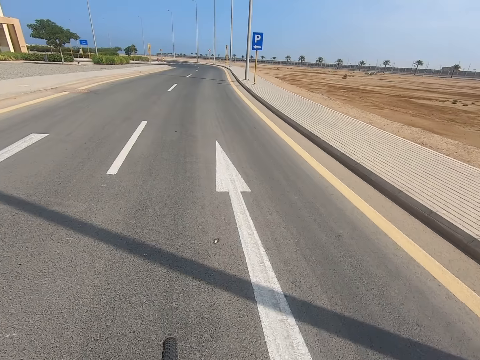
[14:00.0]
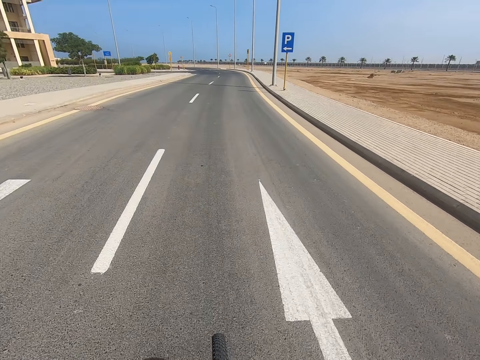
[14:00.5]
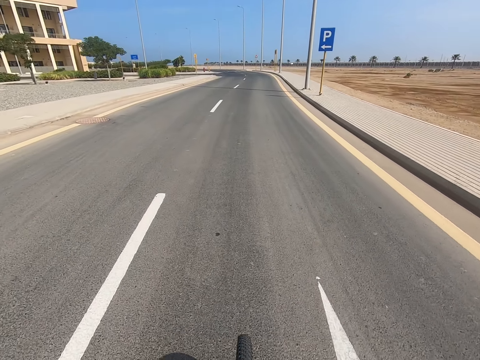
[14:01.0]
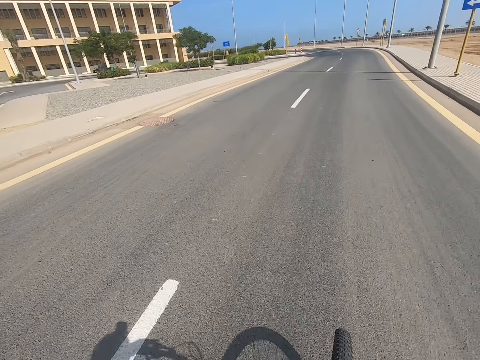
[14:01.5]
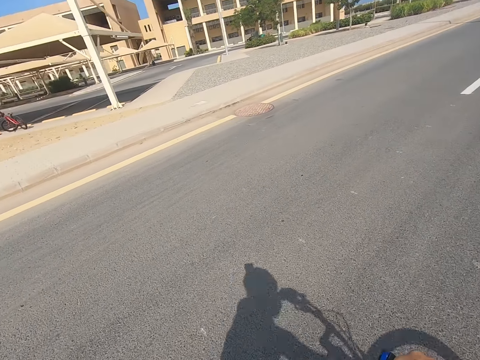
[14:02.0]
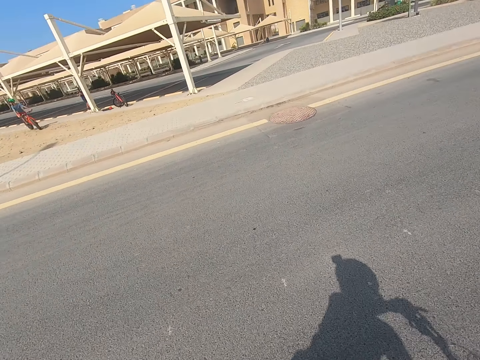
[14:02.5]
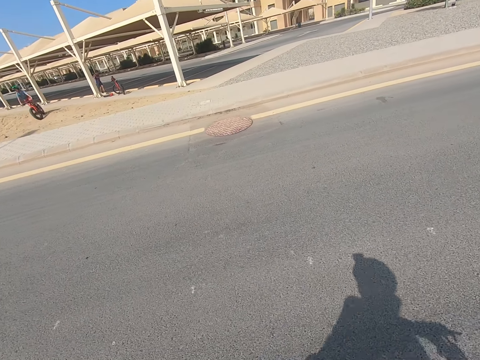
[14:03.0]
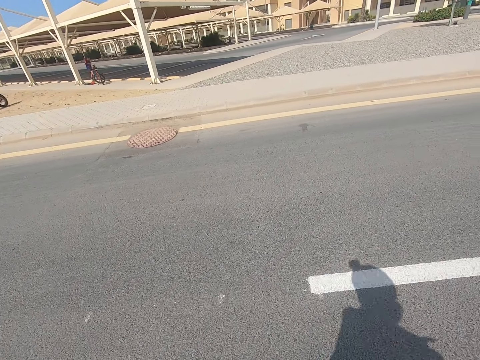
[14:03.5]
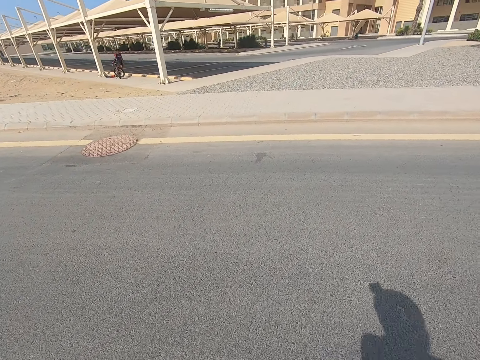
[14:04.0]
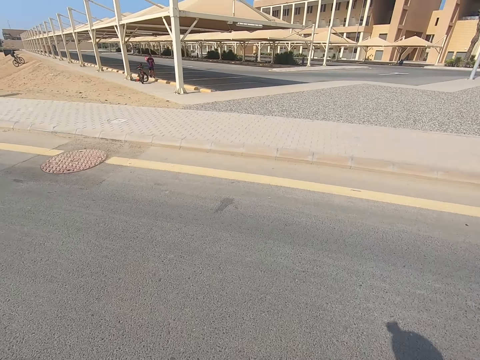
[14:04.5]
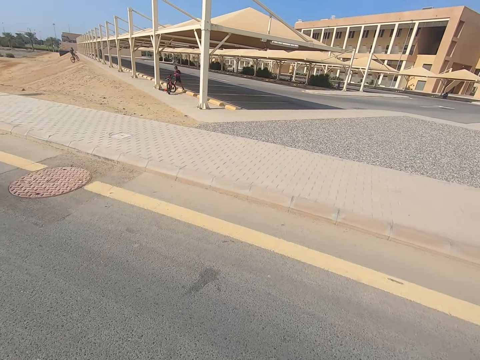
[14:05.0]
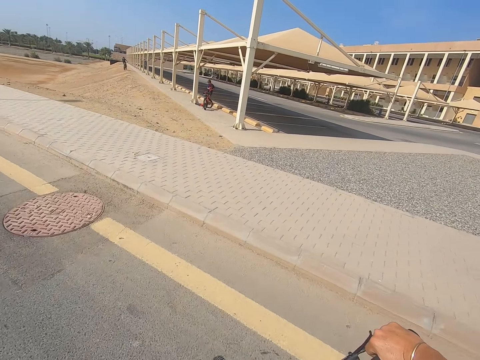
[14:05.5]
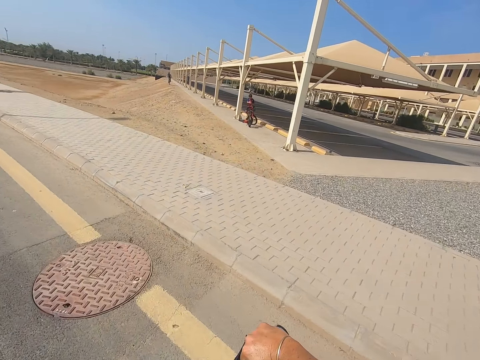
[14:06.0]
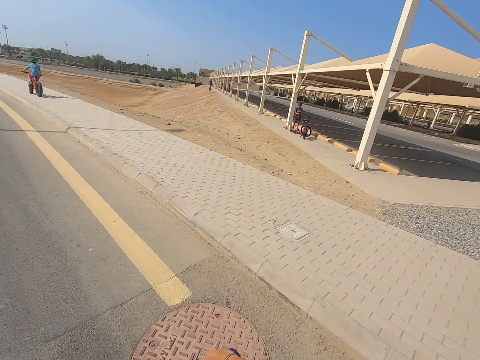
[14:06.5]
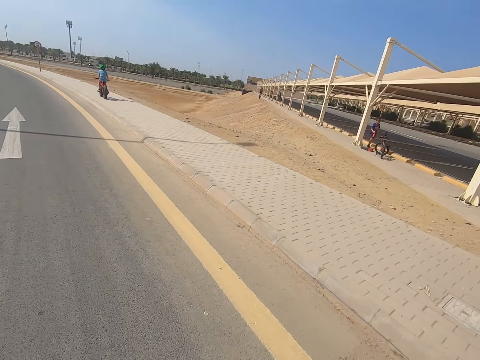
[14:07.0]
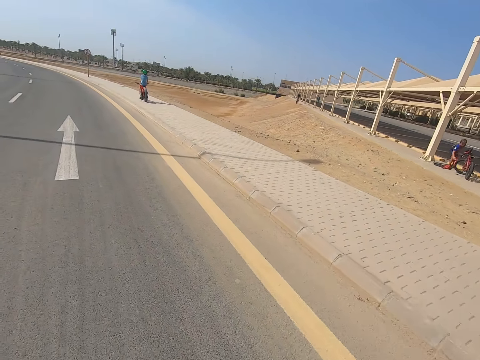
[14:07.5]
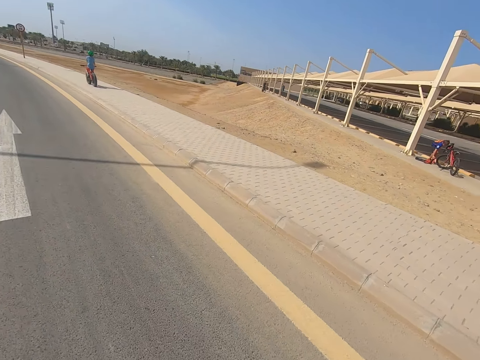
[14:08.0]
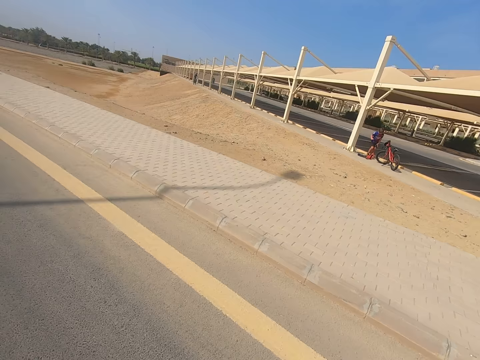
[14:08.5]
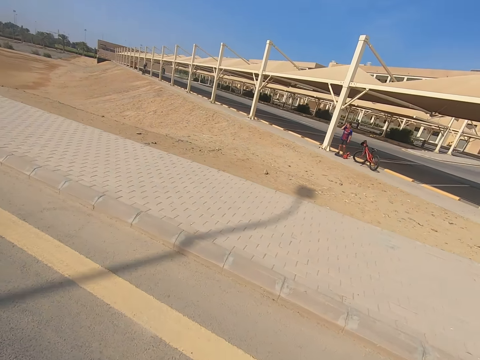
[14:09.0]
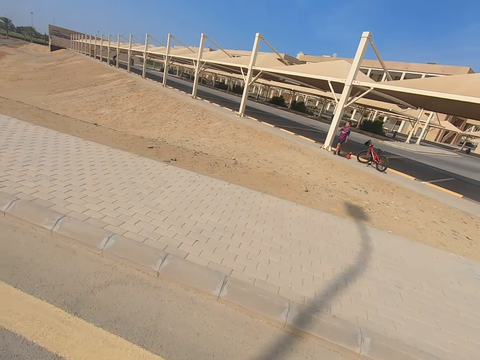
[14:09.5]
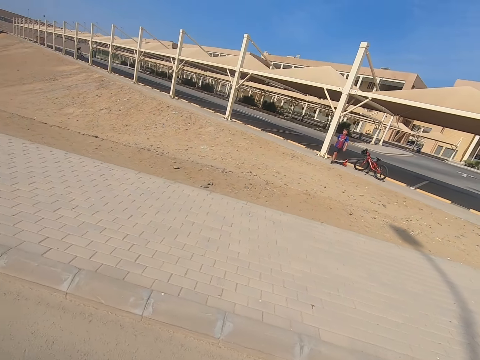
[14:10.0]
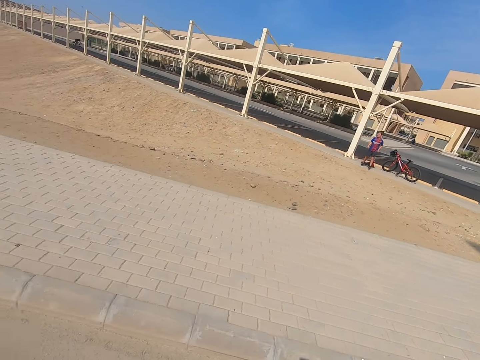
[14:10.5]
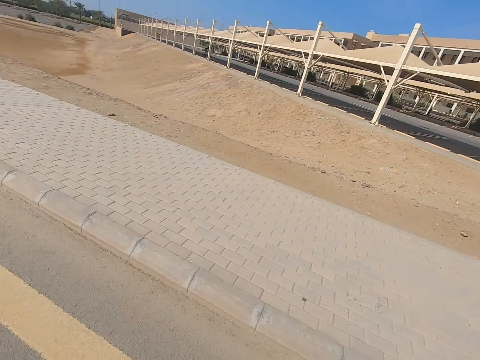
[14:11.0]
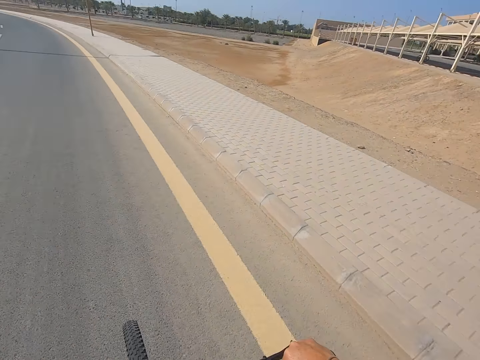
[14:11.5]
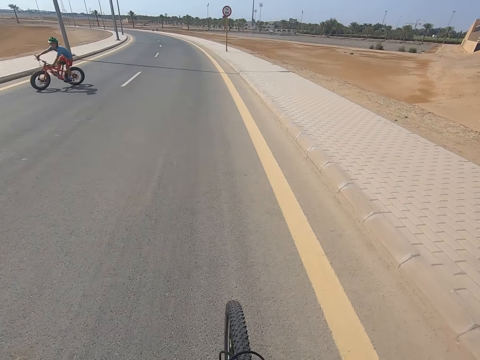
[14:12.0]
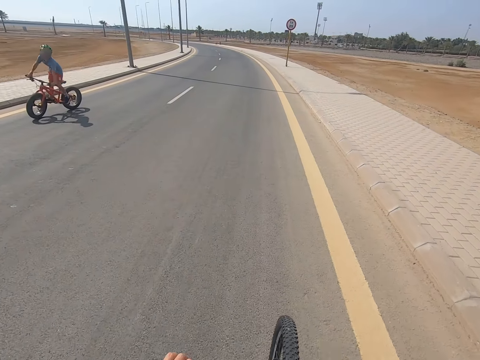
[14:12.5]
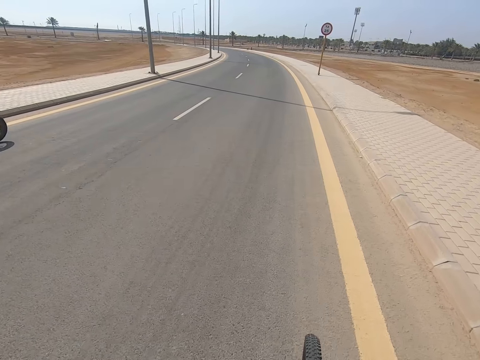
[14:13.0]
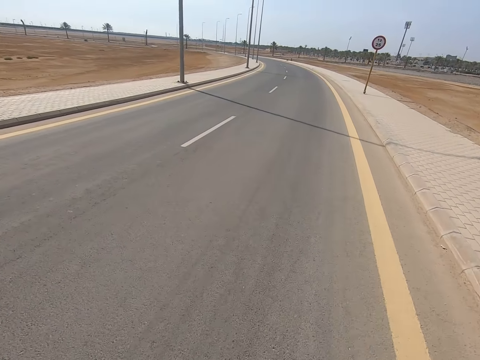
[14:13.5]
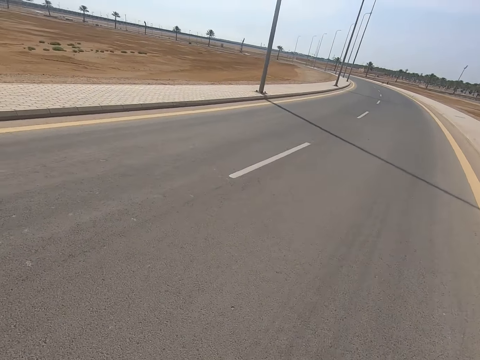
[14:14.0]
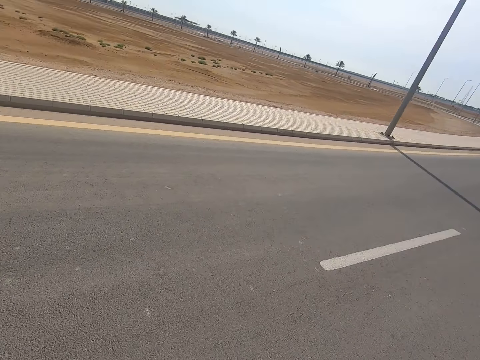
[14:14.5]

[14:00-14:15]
The camera wearer looks around. They look around again.

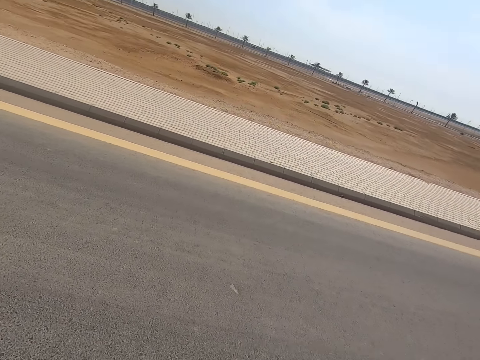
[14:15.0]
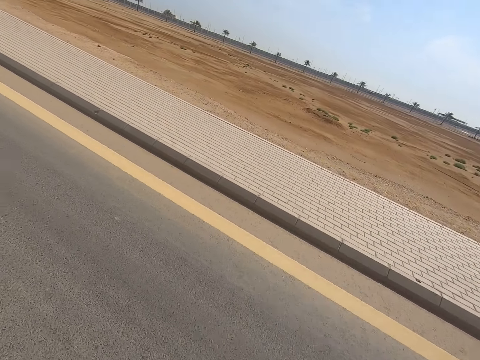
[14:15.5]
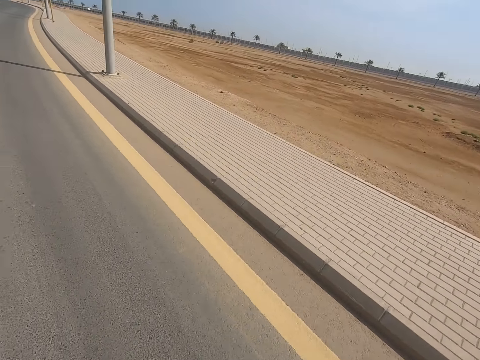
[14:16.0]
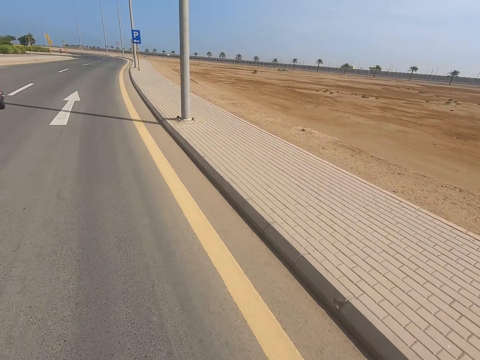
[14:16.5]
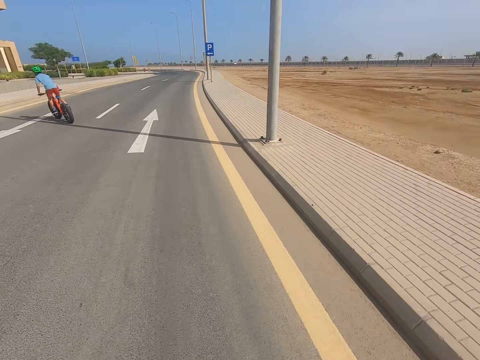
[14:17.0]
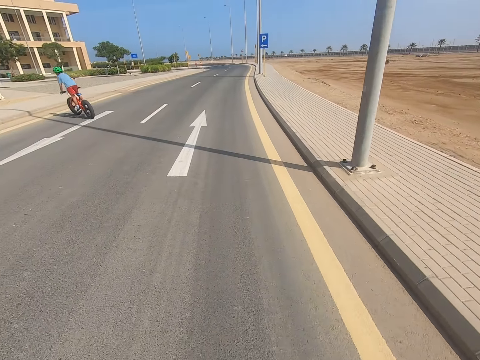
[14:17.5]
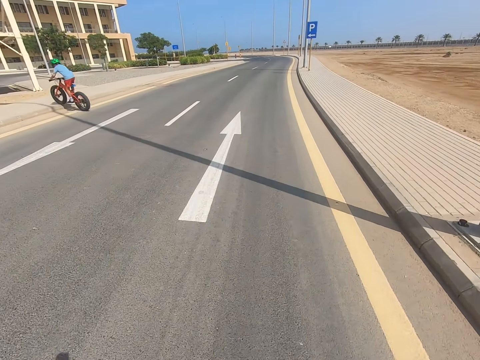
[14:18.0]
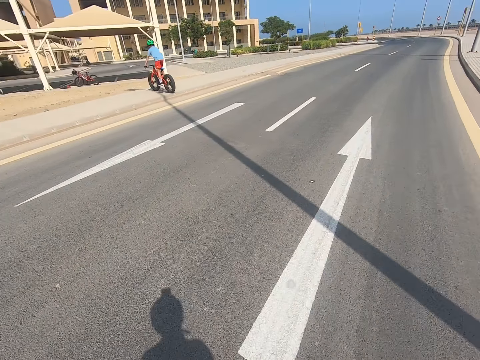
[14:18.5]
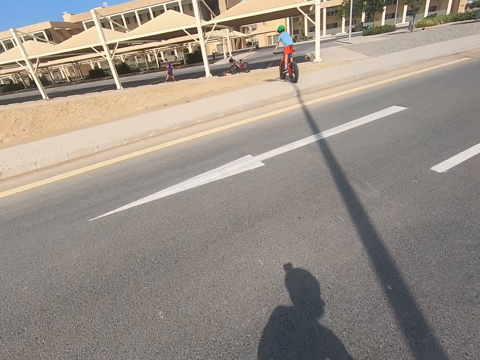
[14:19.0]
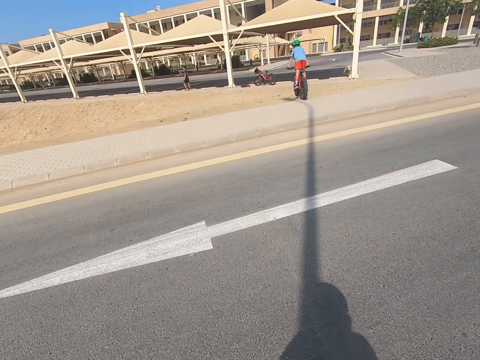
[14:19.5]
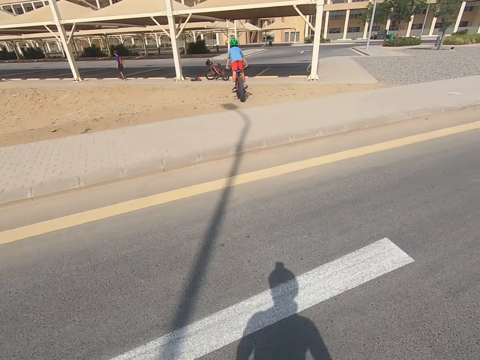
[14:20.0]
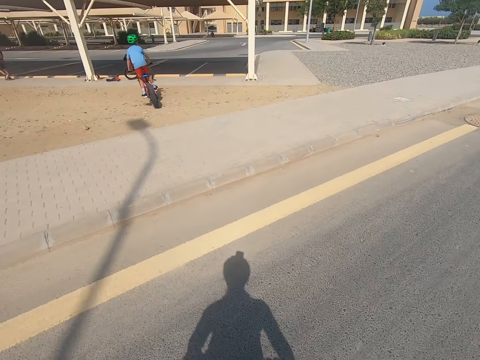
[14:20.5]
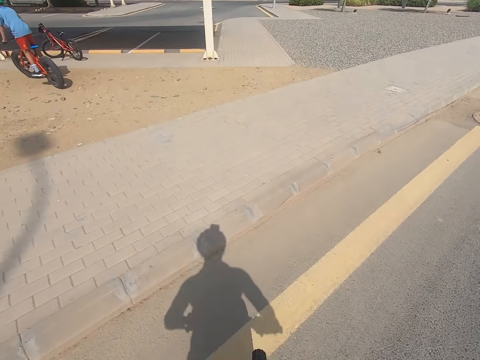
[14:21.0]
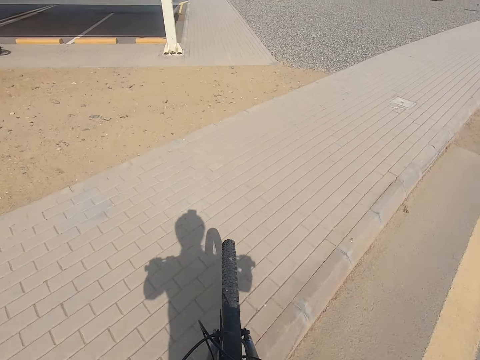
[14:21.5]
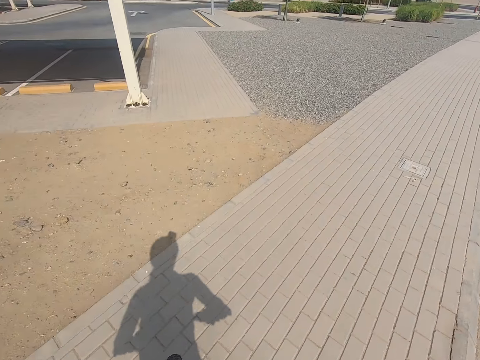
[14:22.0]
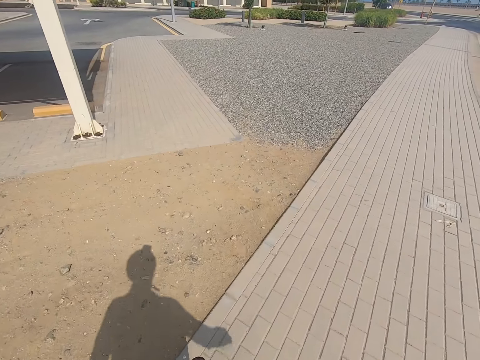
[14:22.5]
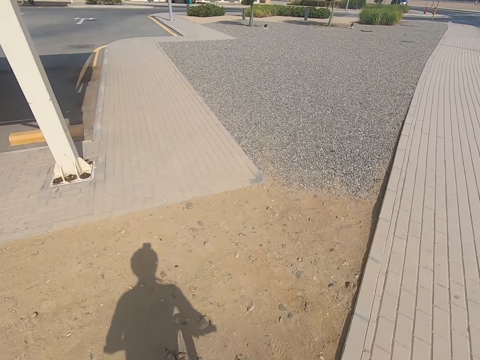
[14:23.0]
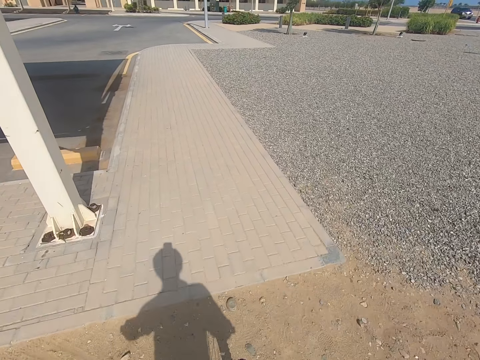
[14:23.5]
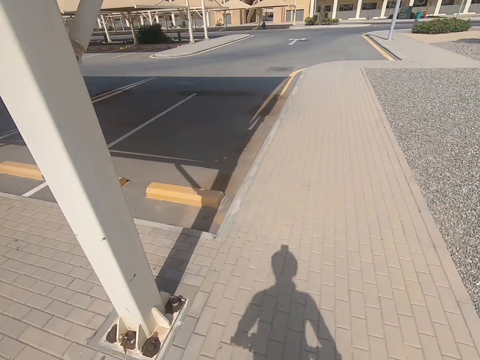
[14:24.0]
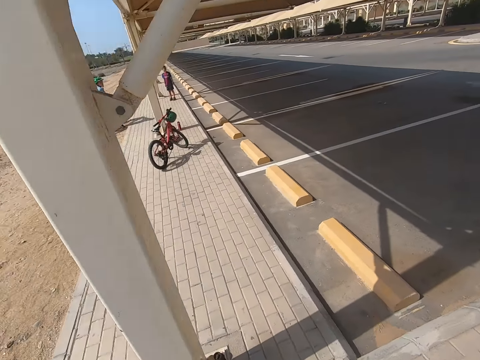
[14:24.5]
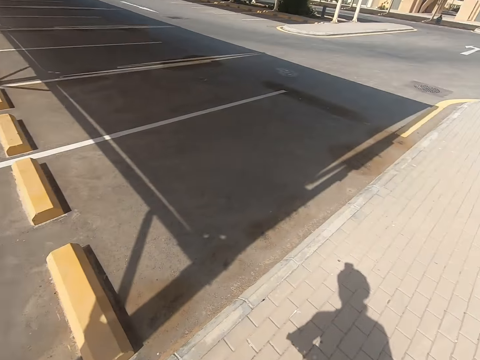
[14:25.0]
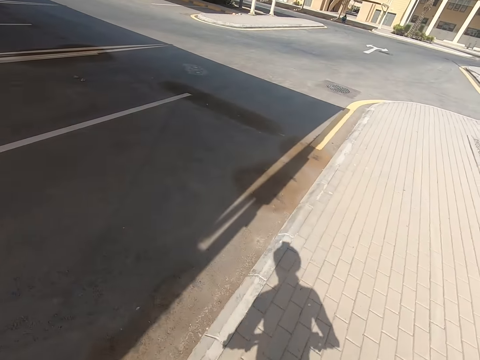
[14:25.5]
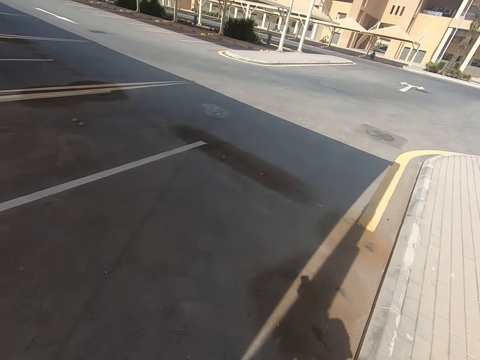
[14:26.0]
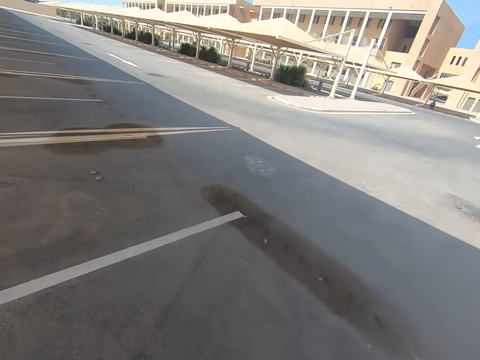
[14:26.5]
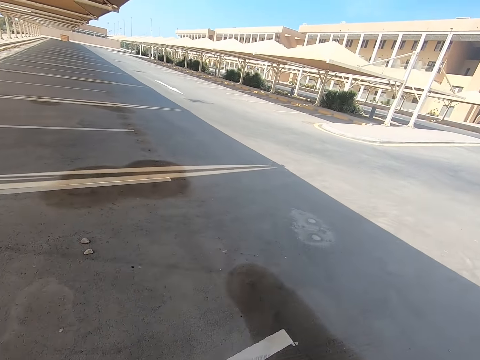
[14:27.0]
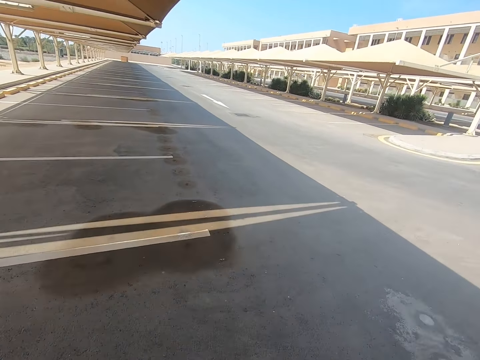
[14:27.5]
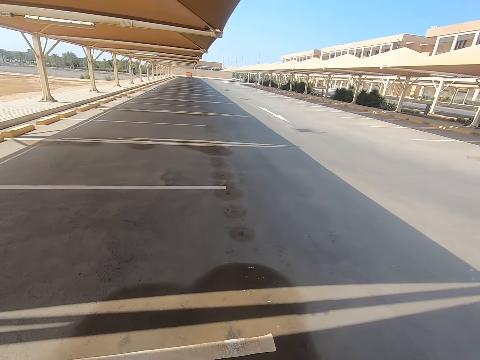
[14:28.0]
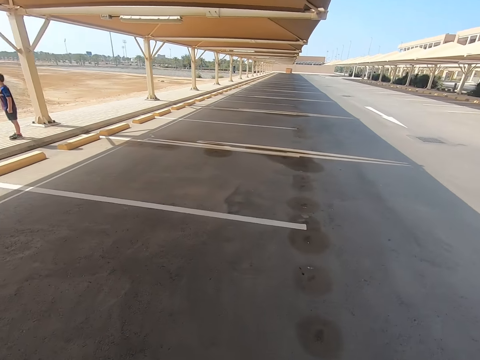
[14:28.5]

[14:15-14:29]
The camera wearer rides a bicycle on the parking lot.
